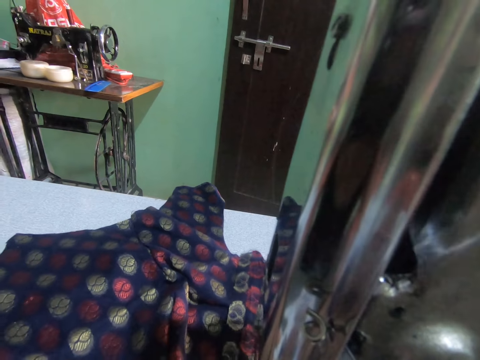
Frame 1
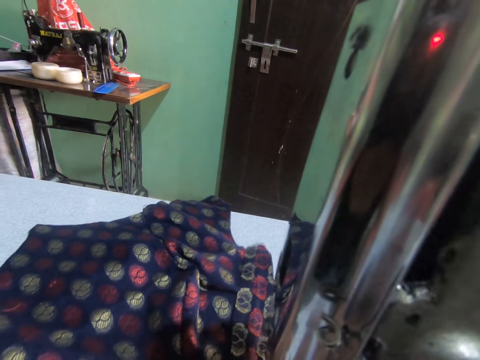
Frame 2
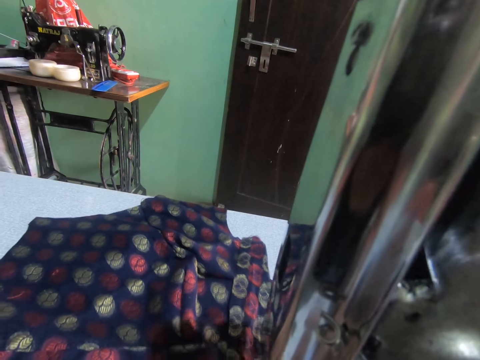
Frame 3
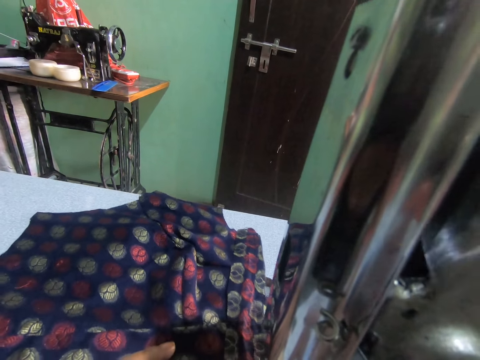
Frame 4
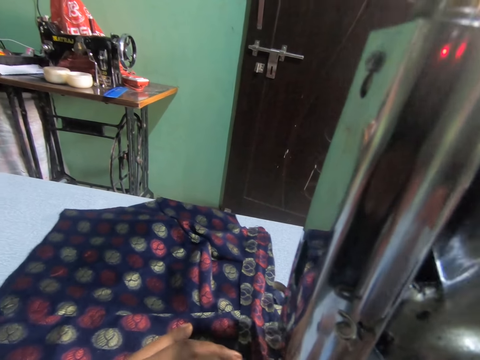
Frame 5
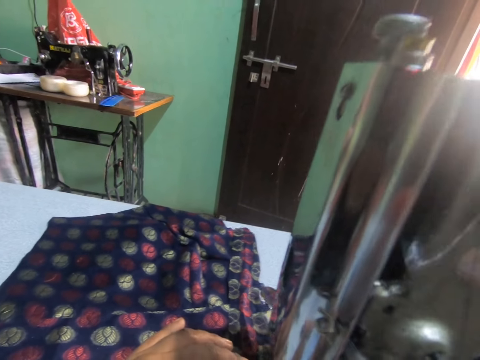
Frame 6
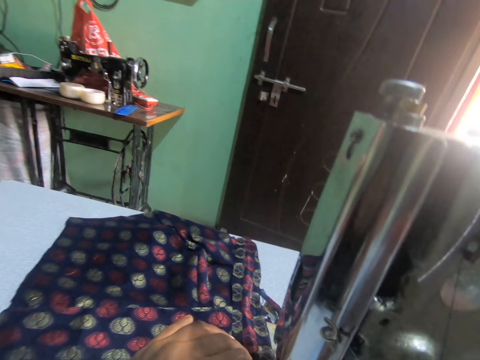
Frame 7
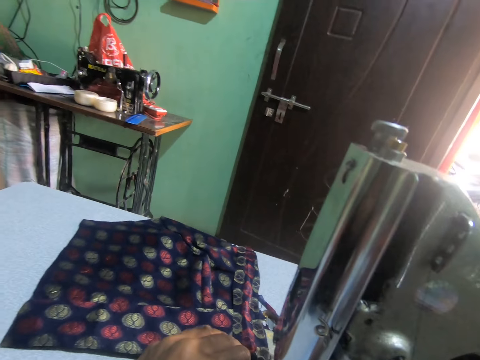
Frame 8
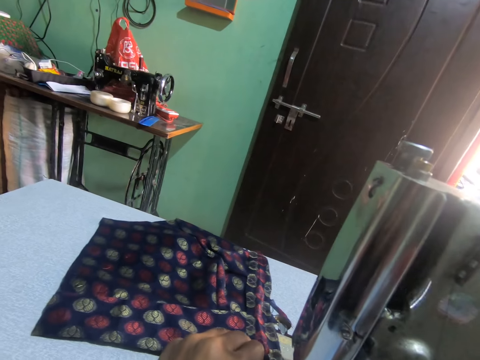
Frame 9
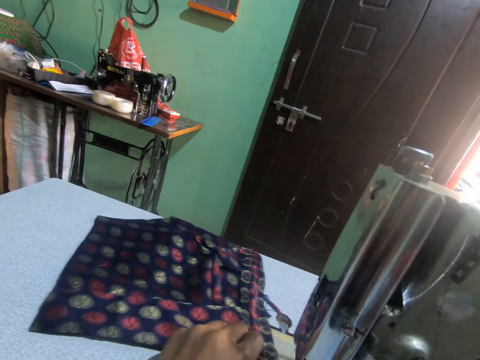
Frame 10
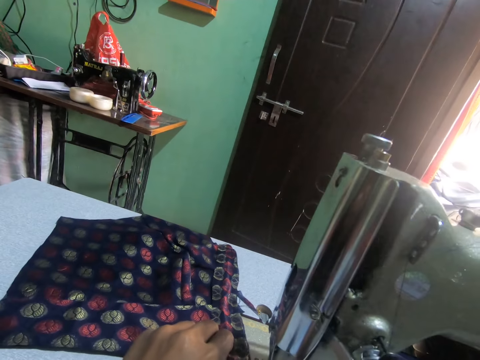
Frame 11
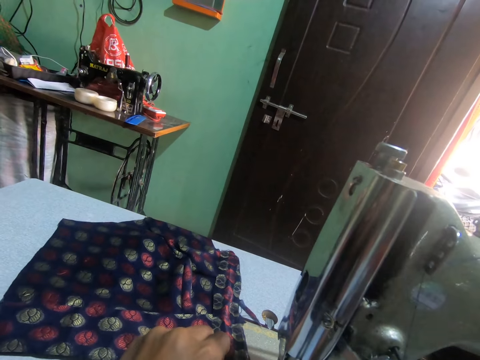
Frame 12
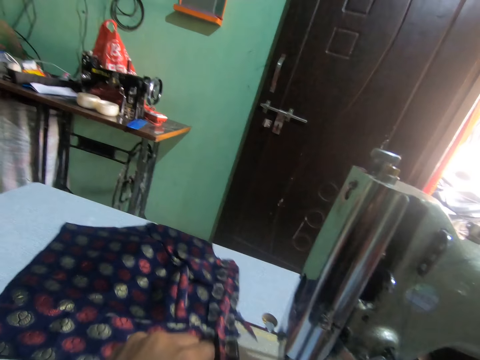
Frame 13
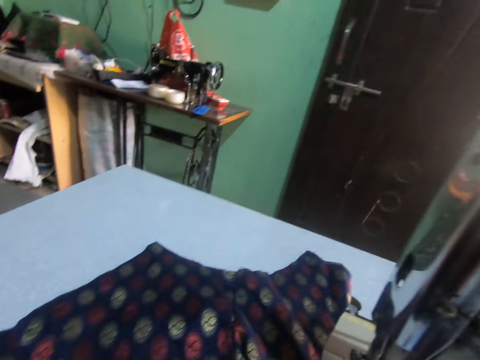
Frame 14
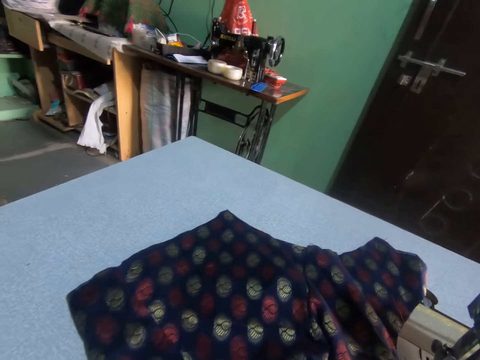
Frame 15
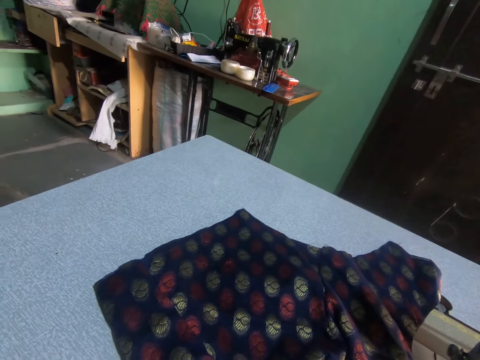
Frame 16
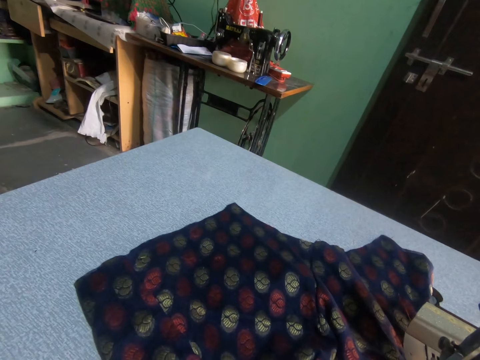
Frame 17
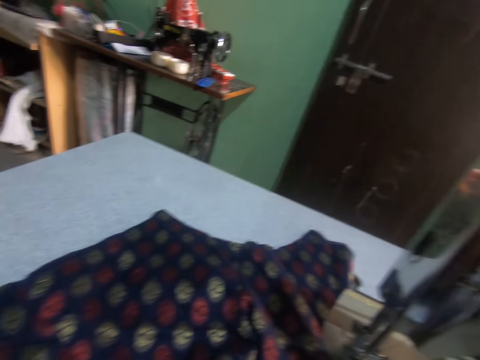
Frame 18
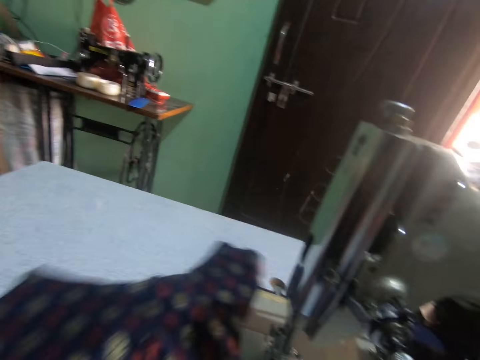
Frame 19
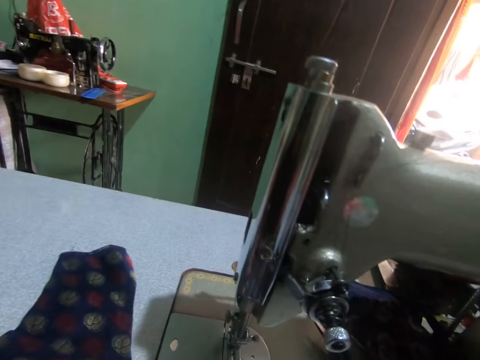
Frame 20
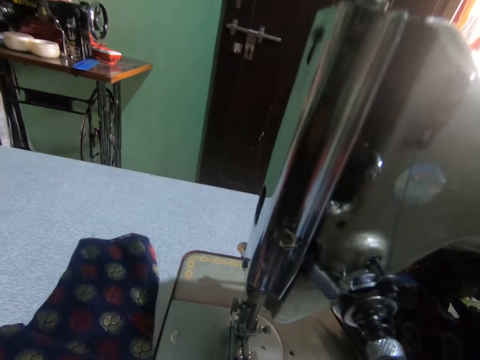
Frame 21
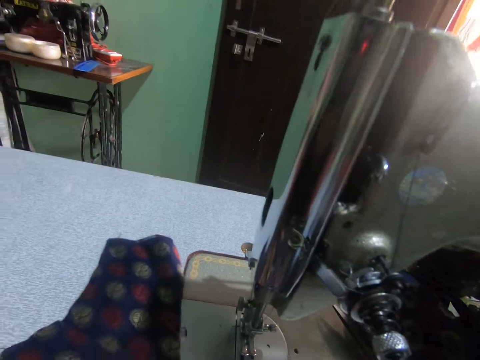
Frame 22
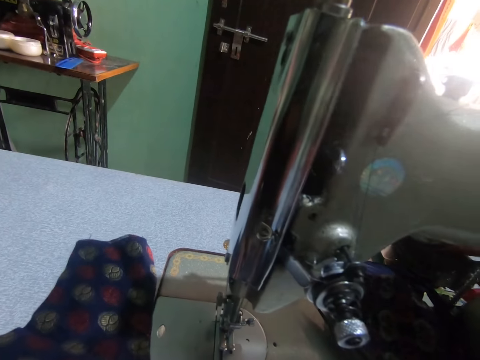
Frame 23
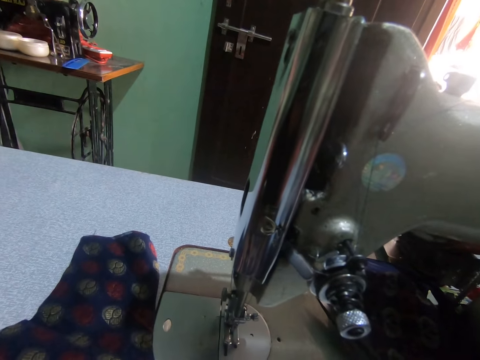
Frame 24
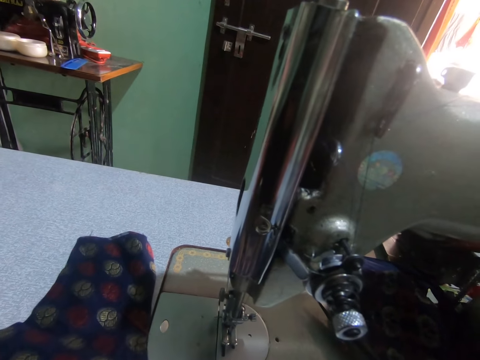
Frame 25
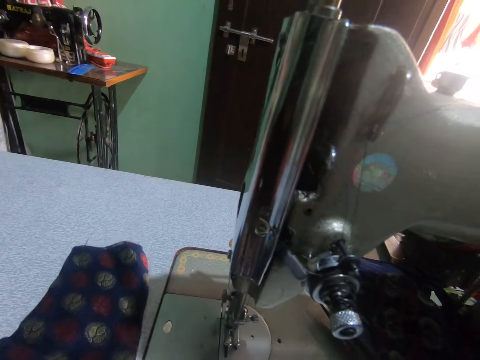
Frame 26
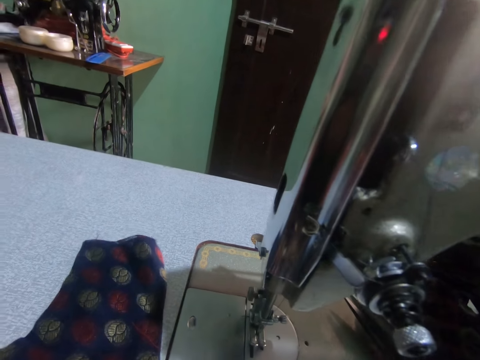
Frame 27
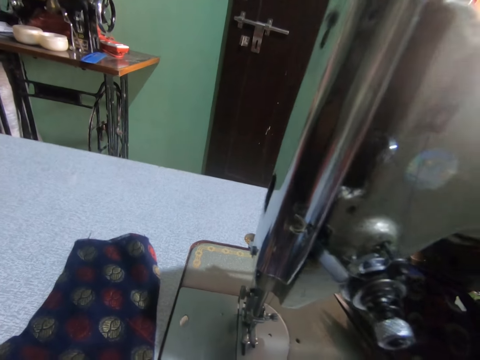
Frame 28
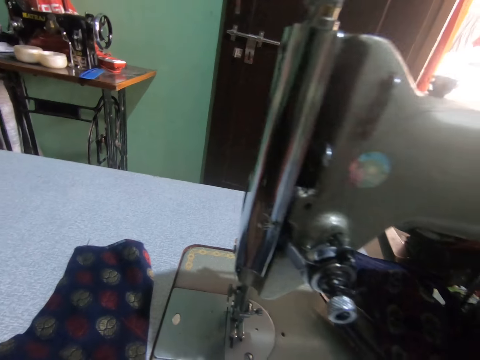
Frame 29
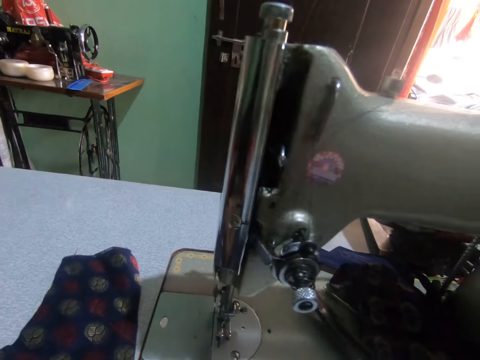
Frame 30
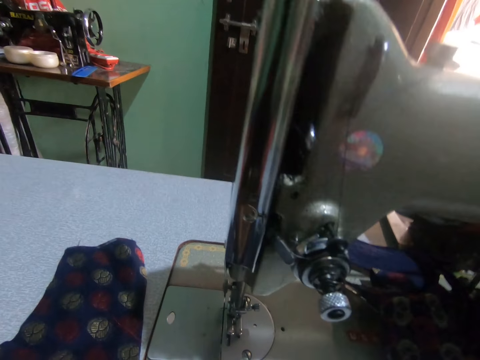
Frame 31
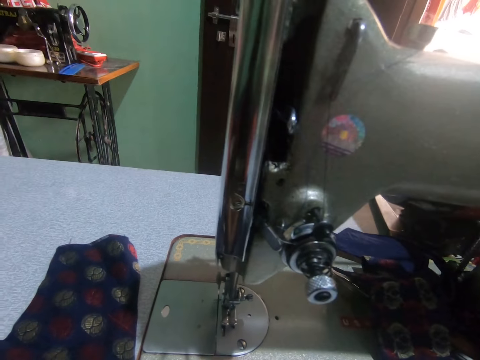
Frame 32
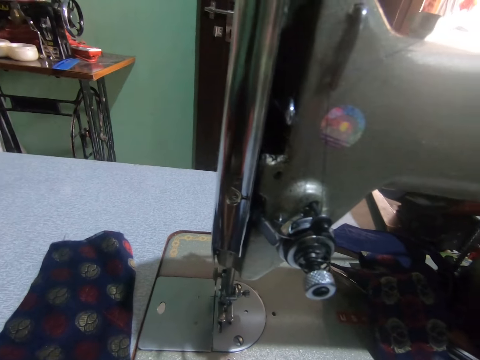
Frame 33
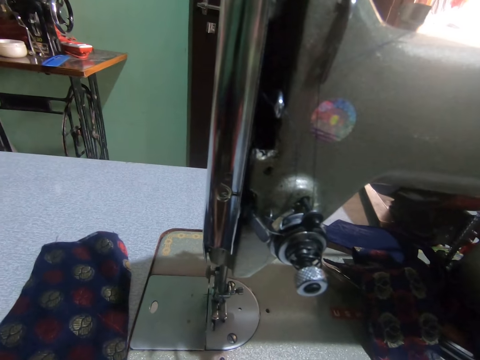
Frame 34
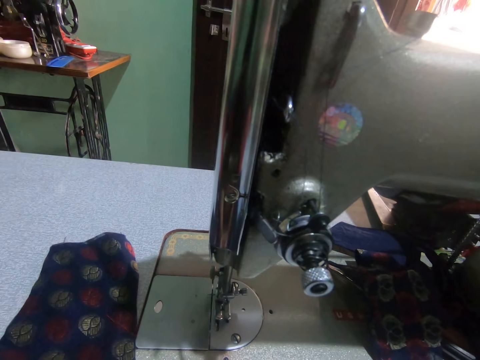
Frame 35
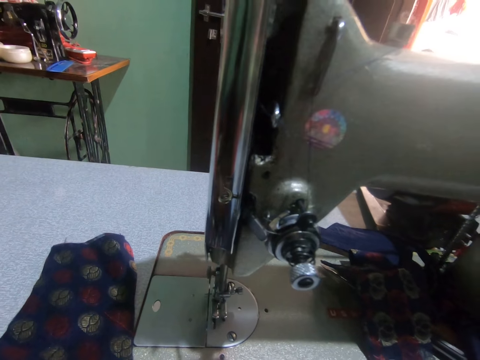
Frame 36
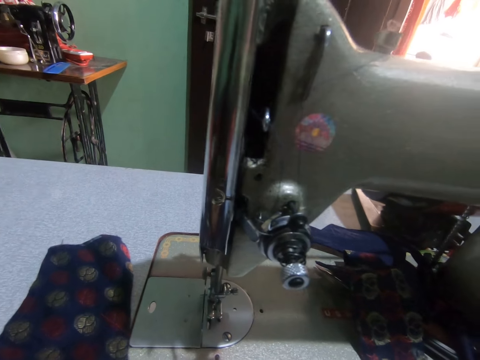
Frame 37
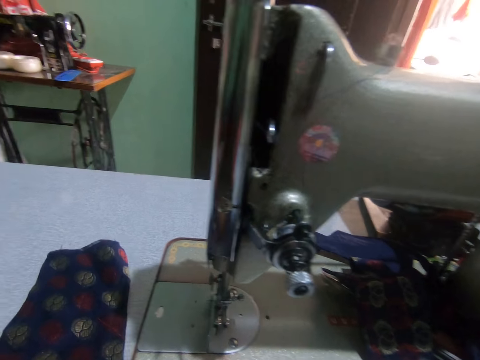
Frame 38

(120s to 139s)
The camera wearer moves the cloth on the sewing machine table. They turn to the side.

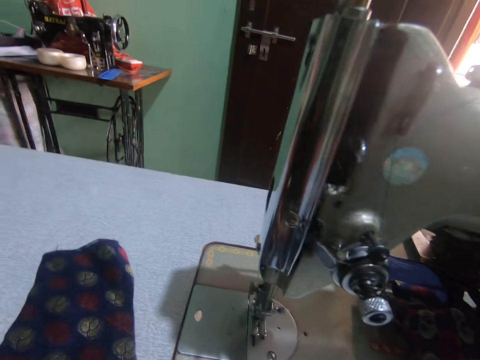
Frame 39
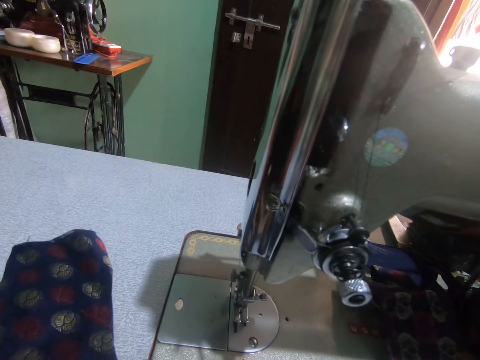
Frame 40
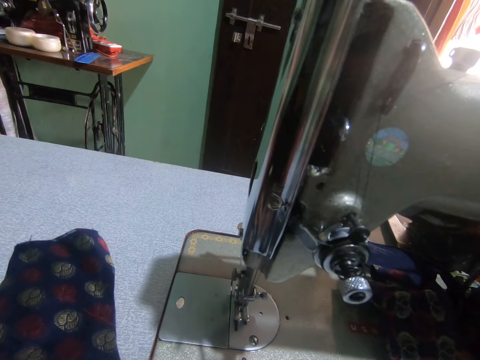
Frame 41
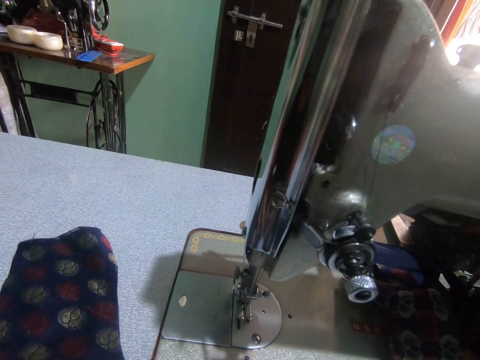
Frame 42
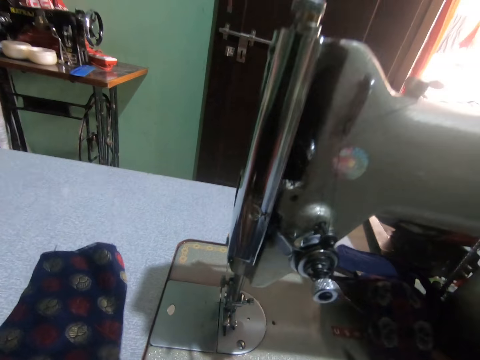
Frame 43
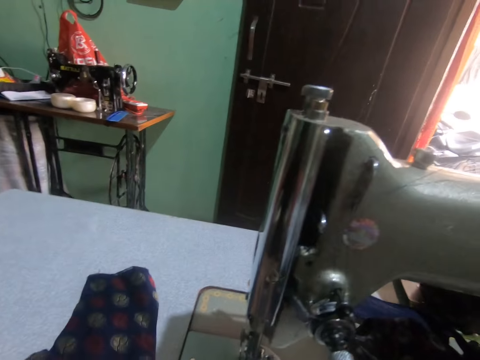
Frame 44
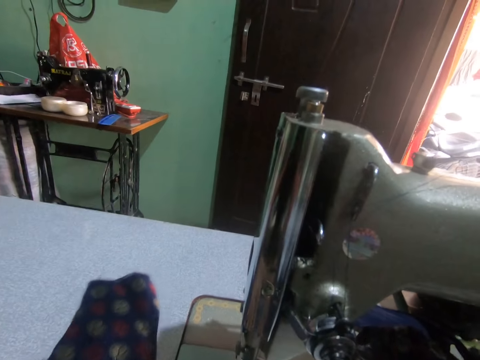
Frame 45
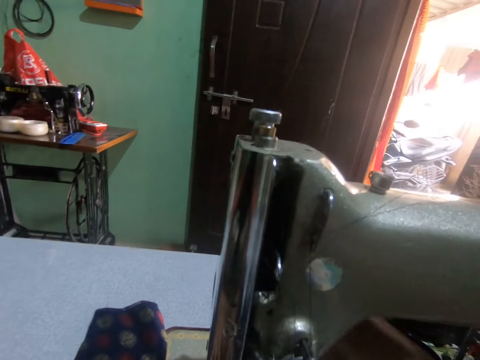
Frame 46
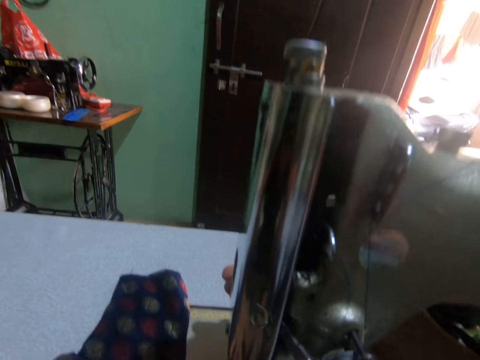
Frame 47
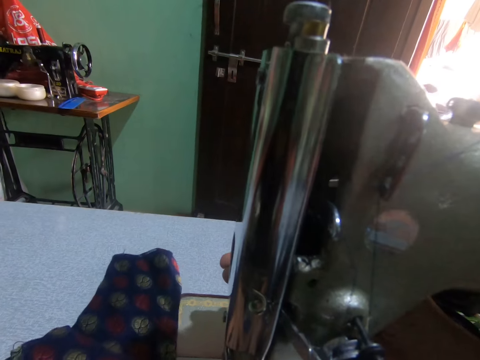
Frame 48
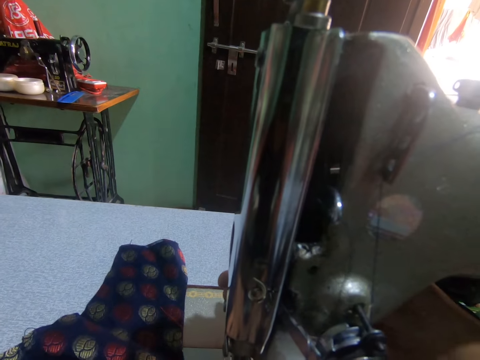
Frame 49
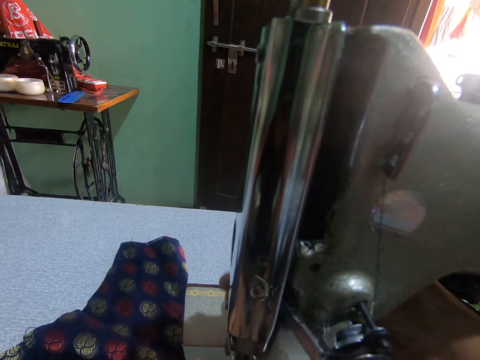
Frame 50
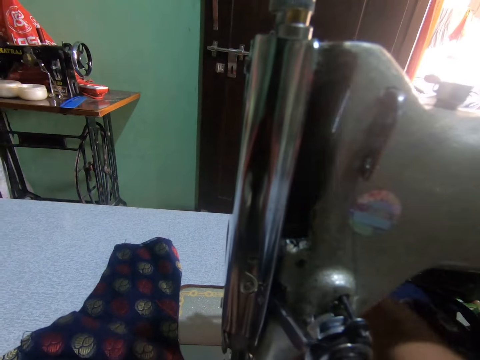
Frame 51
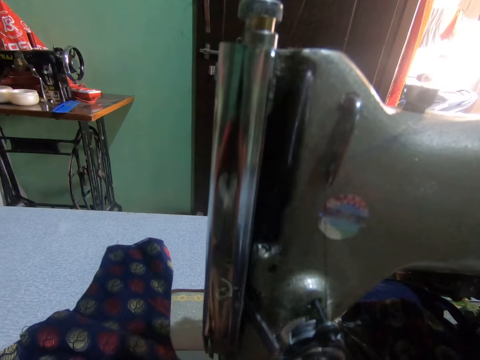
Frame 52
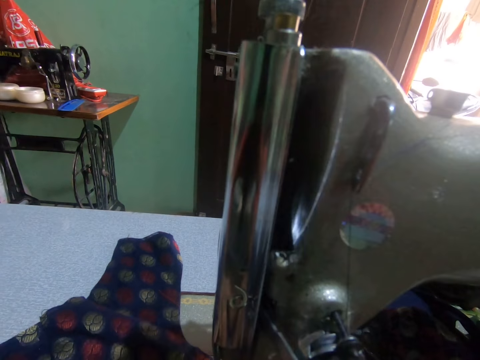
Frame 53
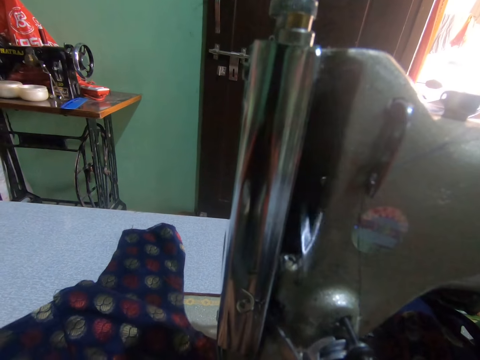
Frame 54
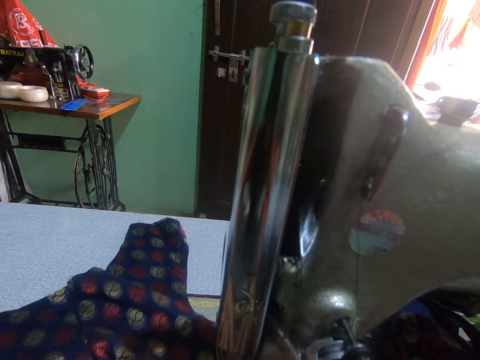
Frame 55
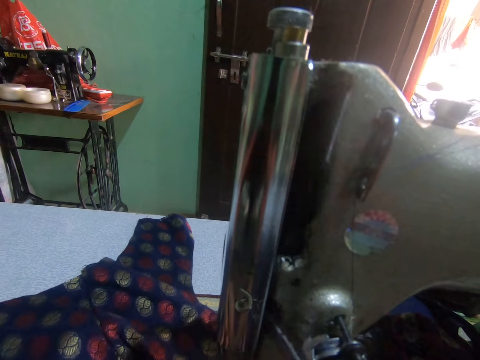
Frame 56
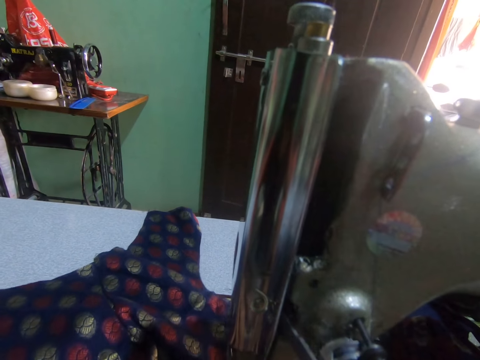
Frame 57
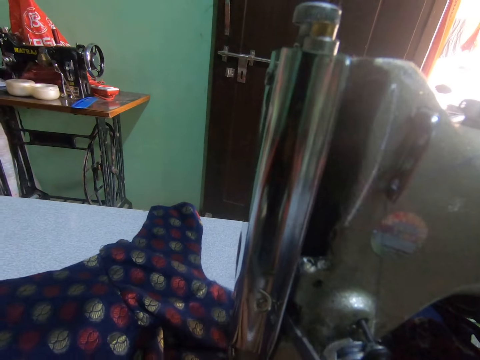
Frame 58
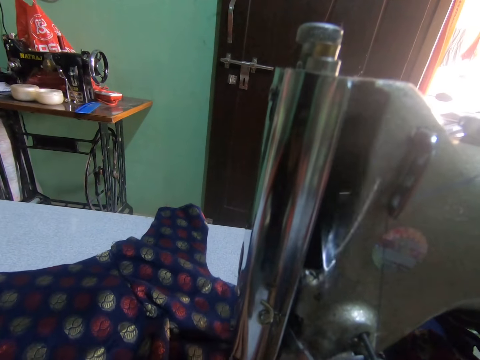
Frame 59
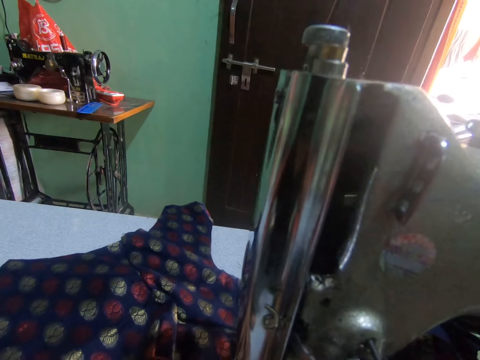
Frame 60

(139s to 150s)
The camera wearer adjusts the sewing machine. They hold the sewing machine. They sew the cloth or fabric with the sewing machine. They push the fabric through the sewing machine.
